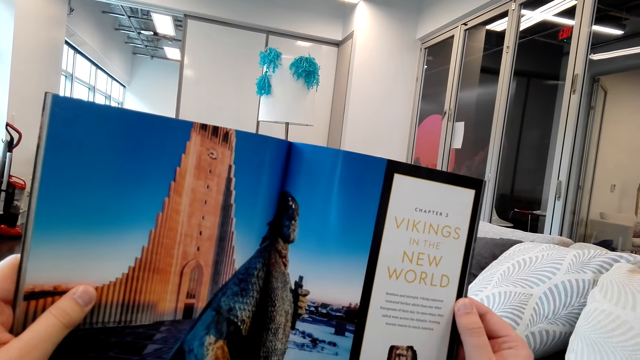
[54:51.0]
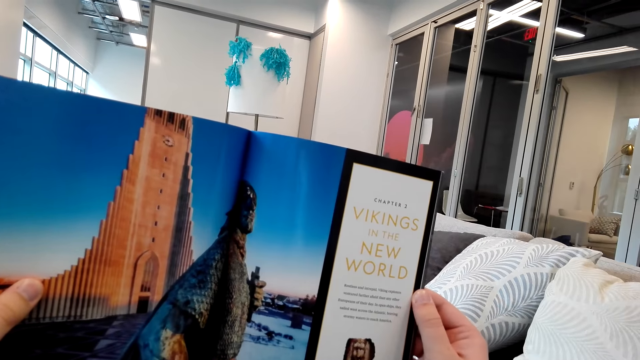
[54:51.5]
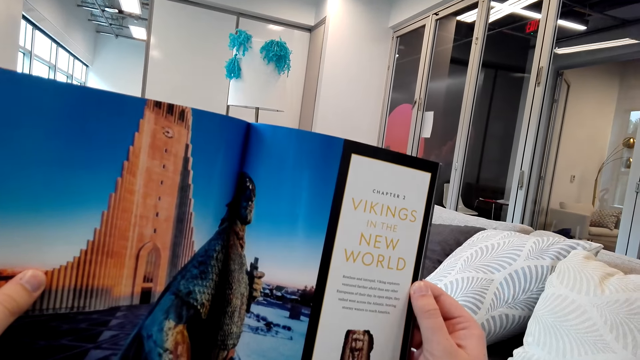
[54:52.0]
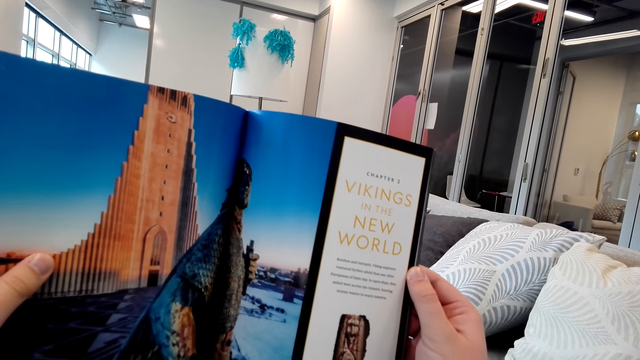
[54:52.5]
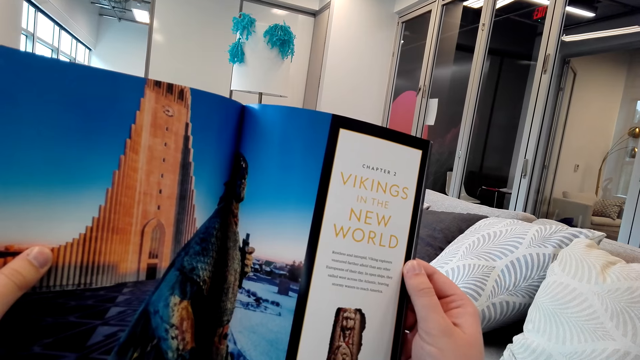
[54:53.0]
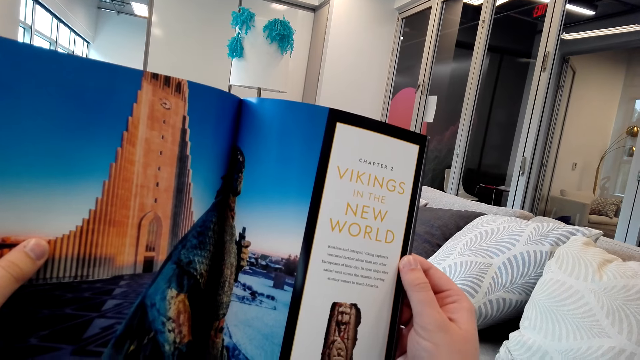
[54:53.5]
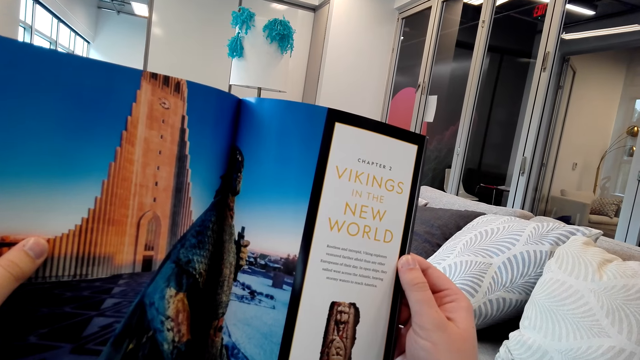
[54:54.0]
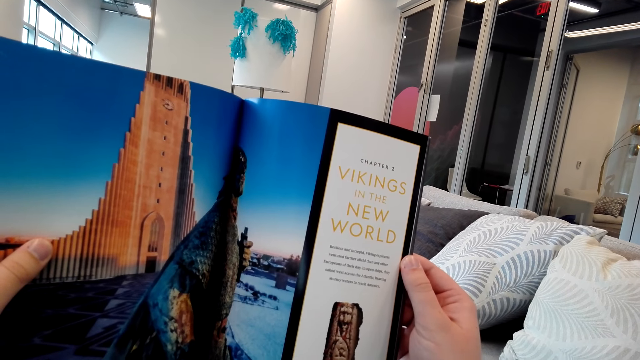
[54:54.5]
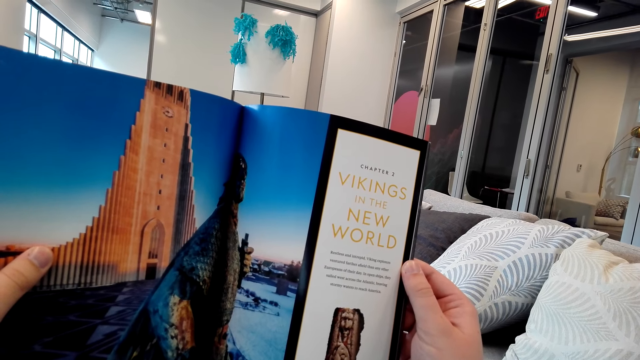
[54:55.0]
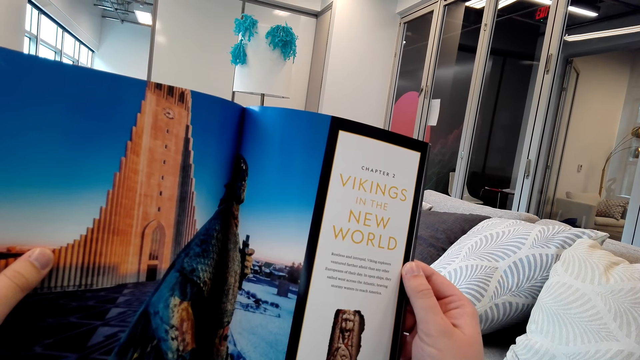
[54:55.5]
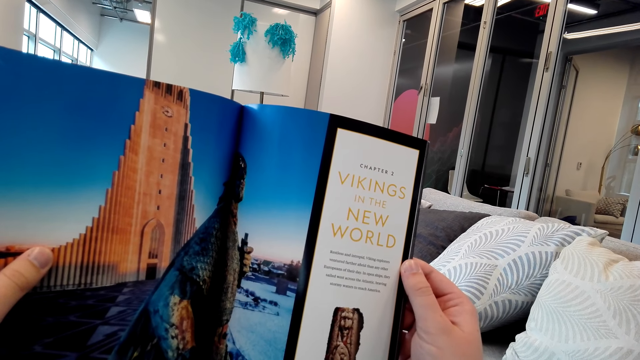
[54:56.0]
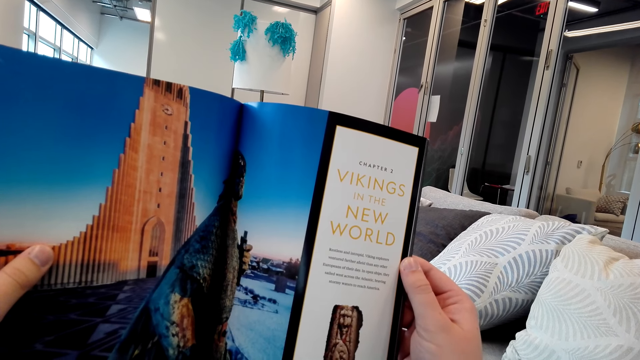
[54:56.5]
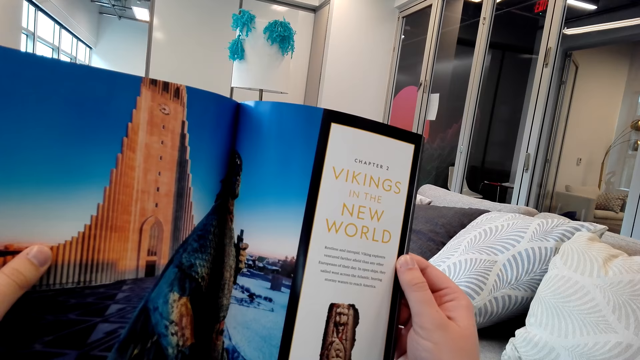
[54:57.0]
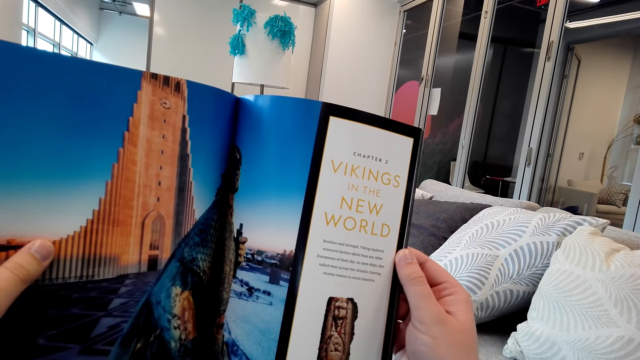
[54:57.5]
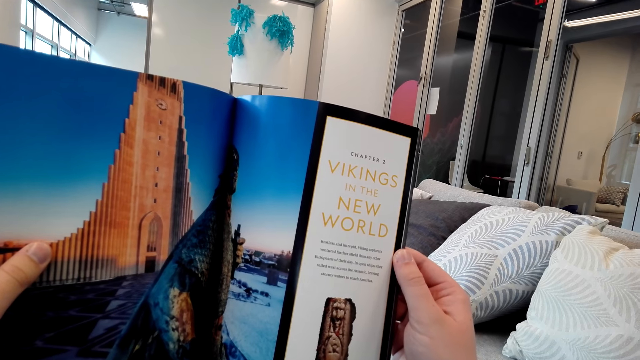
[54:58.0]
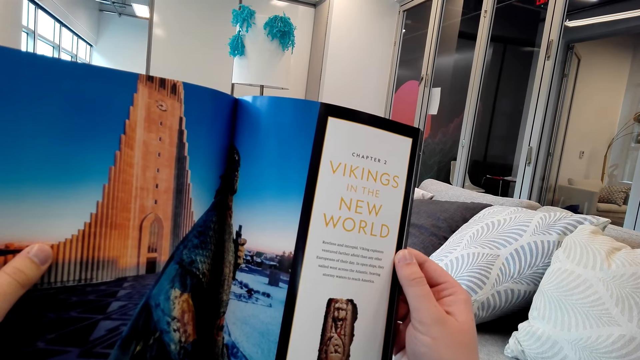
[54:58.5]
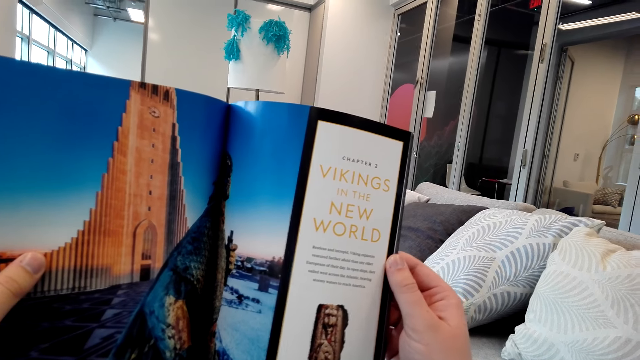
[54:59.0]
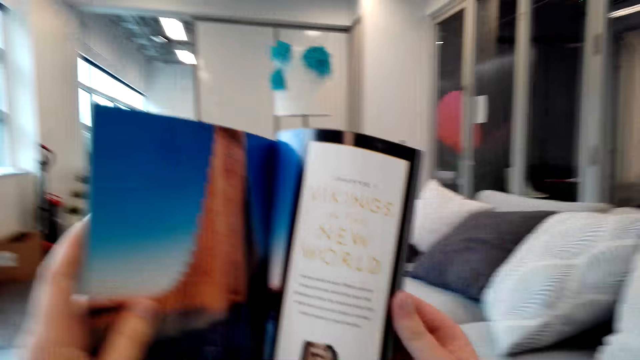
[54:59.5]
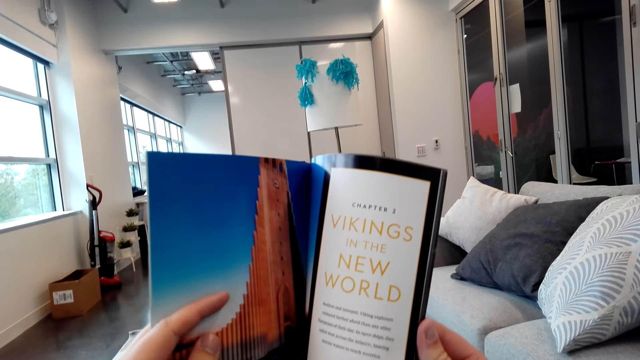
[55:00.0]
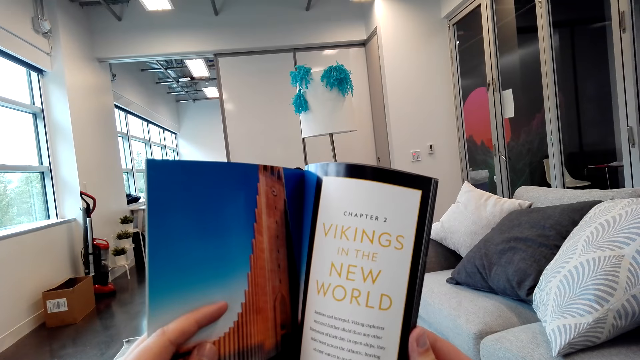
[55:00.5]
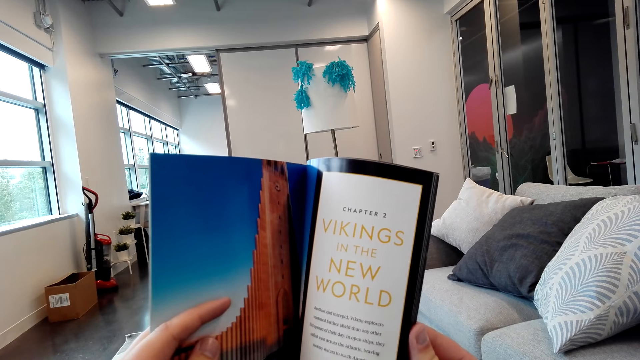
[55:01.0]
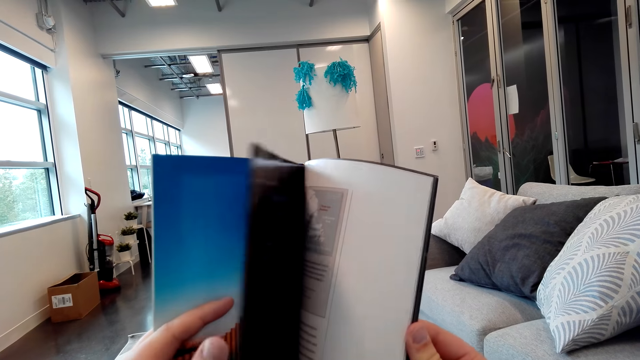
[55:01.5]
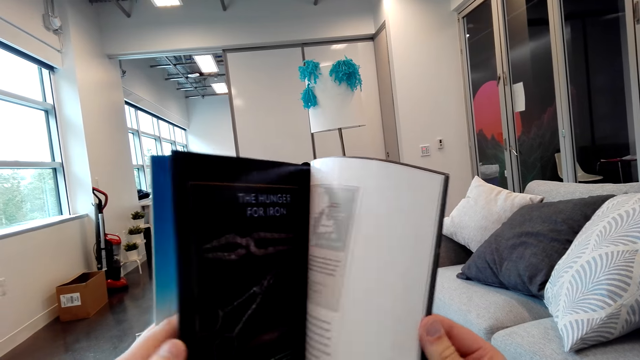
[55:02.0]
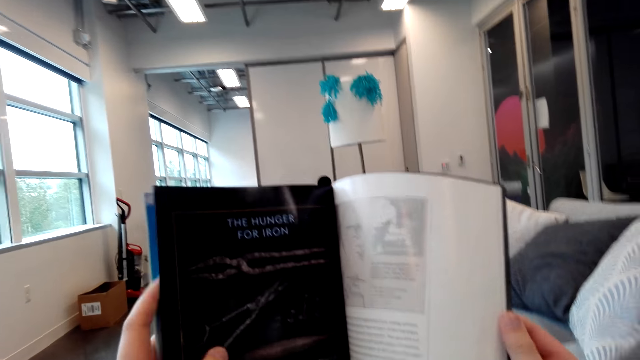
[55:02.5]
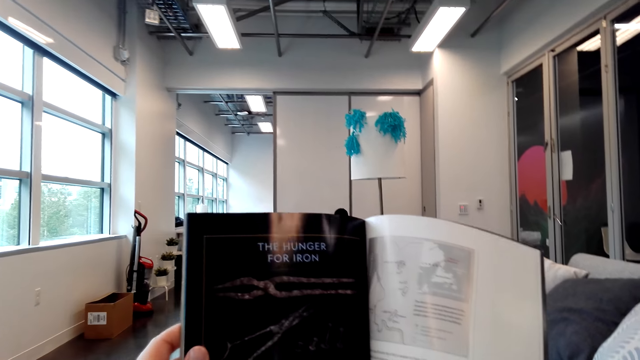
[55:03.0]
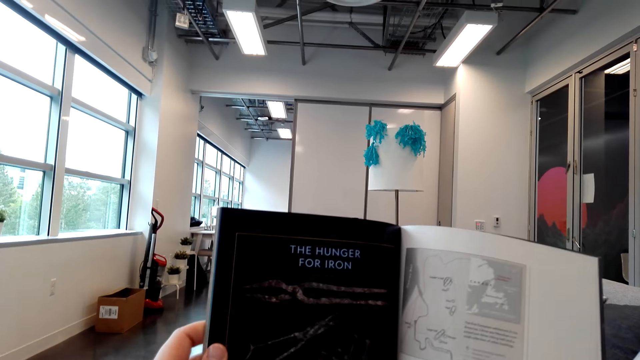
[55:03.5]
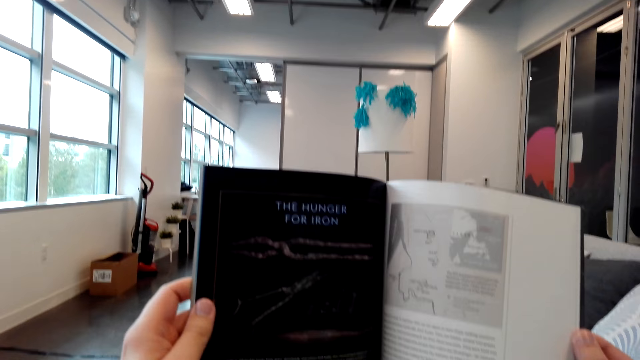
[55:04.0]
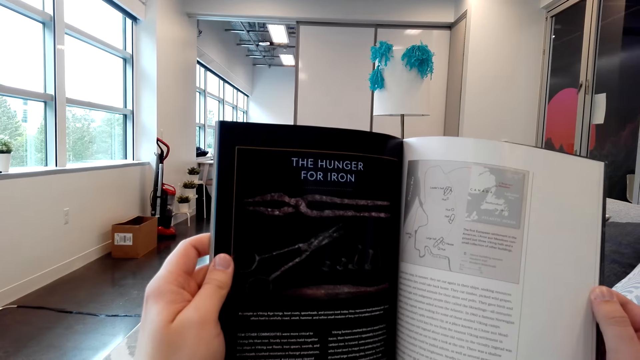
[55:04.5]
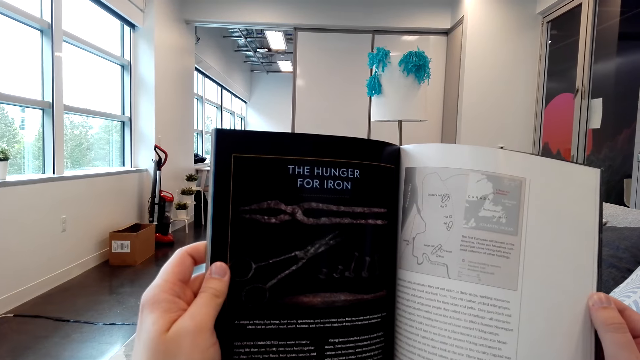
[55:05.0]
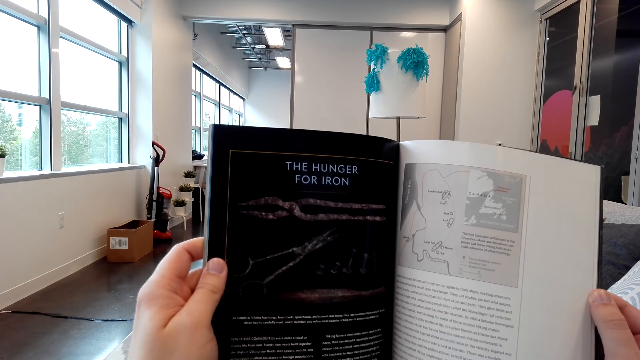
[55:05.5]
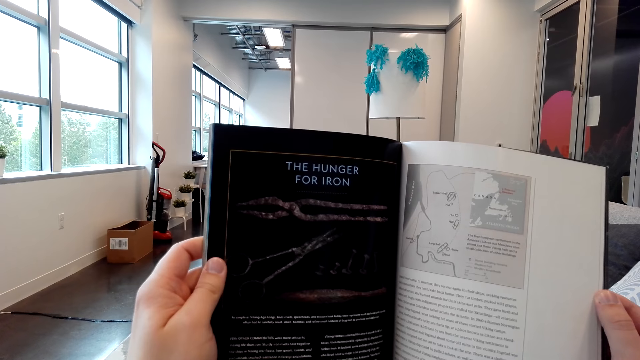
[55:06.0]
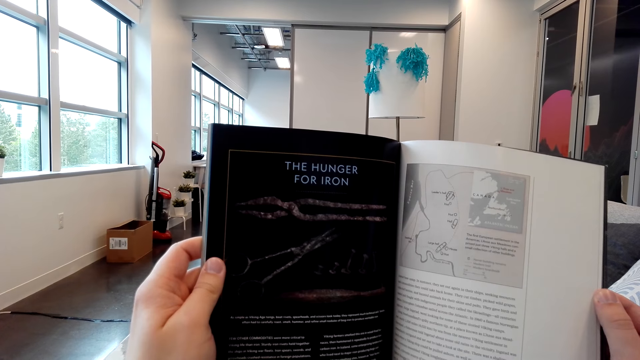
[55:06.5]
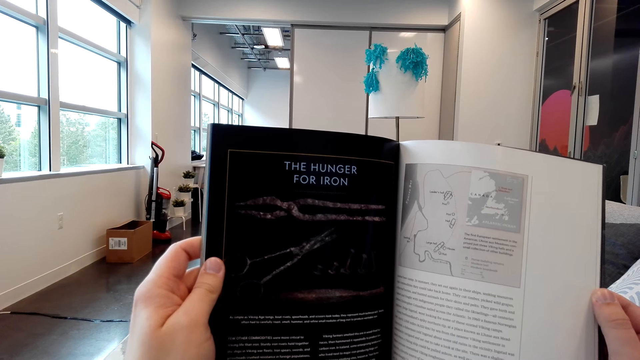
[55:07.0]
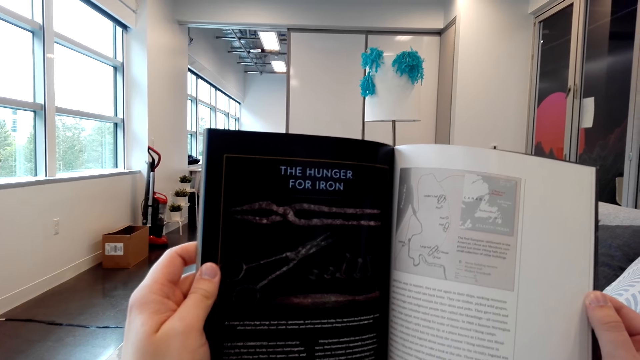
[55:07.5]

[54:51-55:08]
The camera wearer turns the magazine pages. They read the magazine.

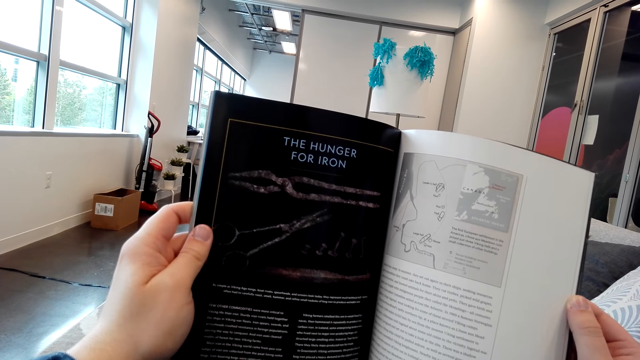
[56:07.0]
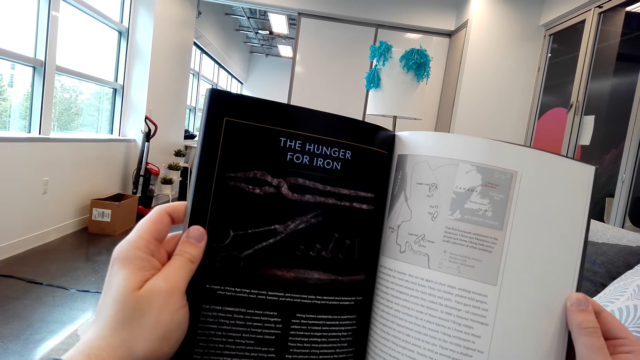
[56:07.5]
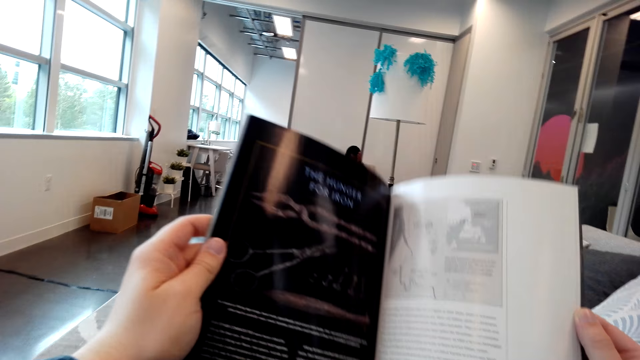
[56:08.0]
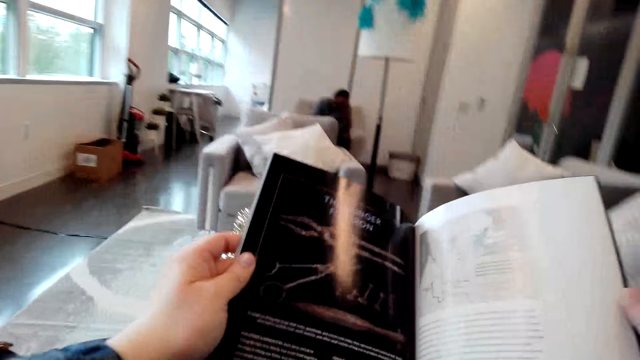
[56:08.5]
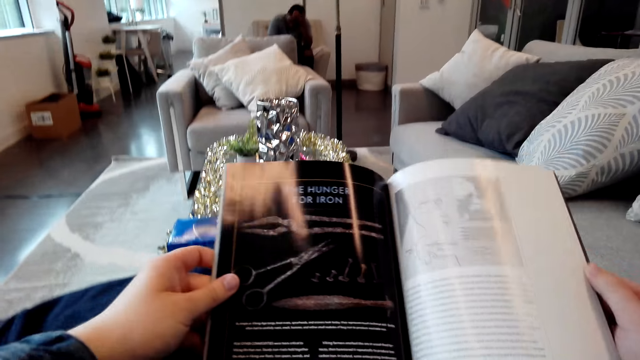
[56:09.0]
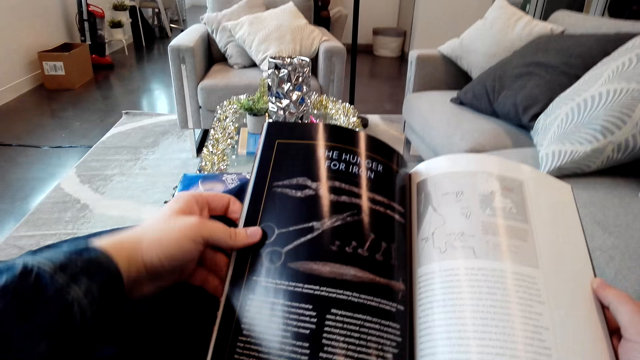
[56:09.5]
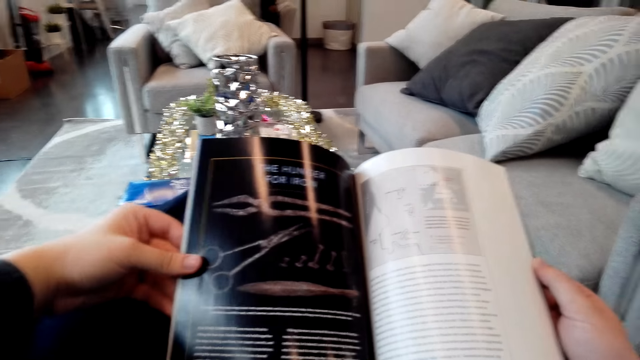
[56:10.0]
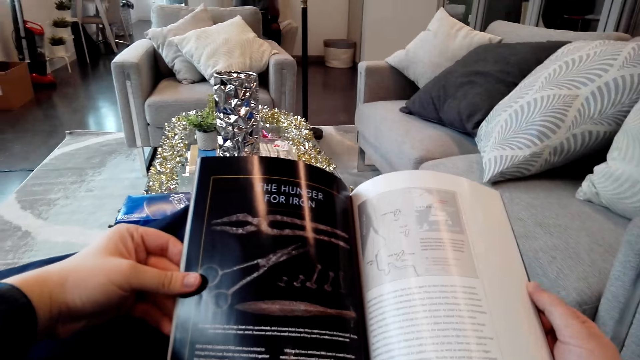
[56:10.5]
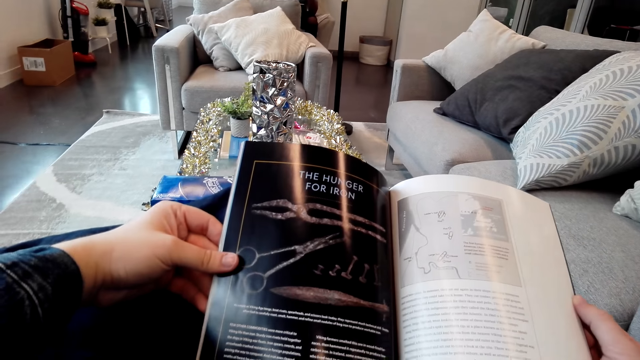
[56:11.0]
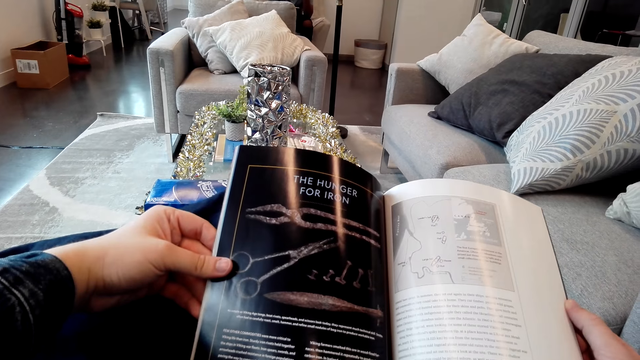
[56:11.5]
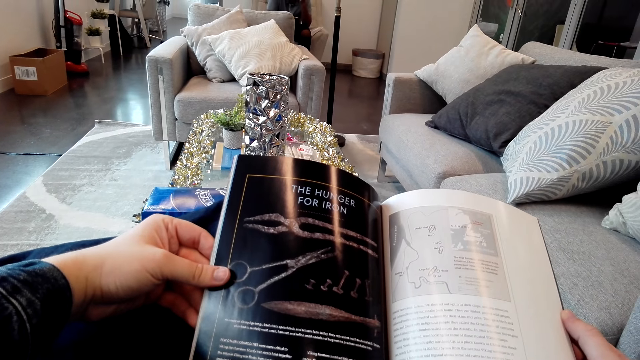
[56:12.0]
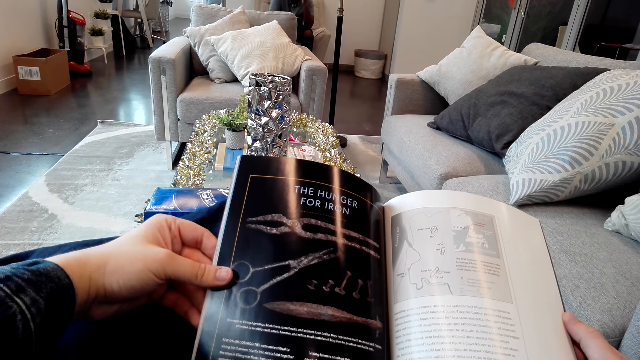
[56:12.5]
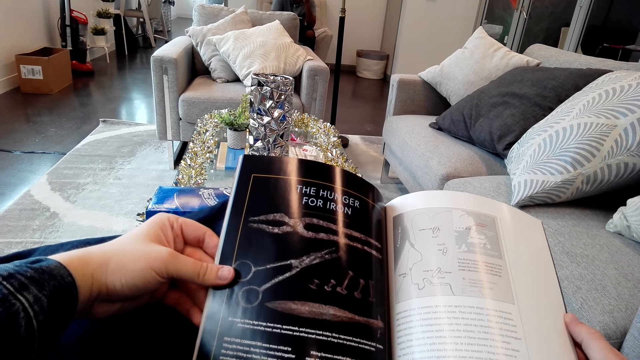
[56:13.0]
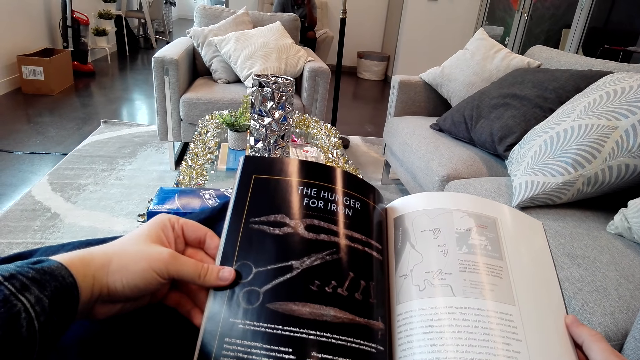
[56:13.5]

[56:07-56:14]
The camera wearer lowers the book.
